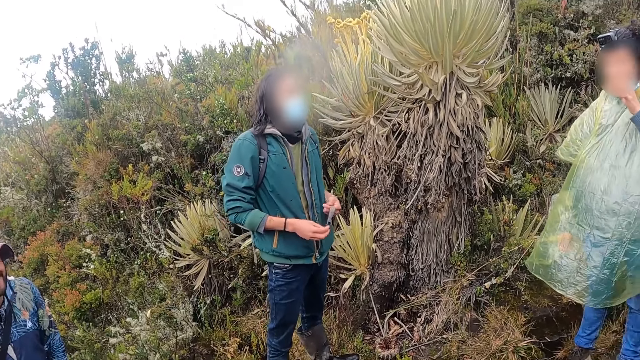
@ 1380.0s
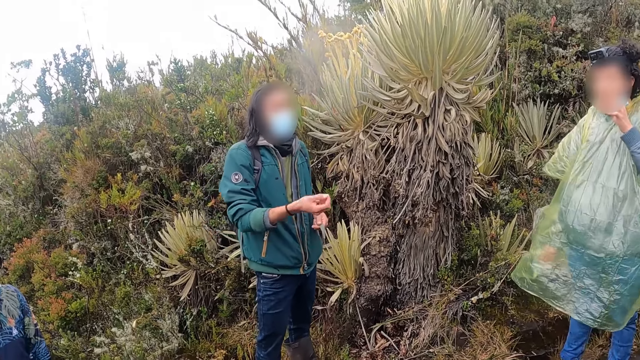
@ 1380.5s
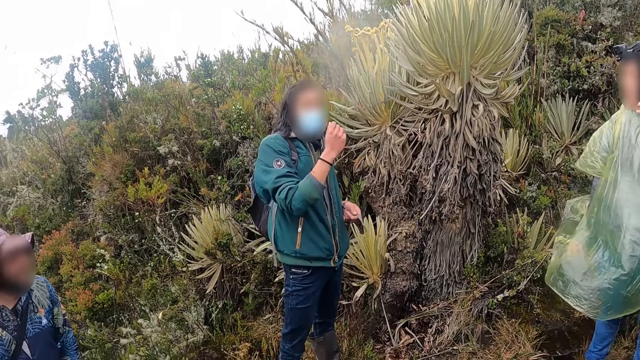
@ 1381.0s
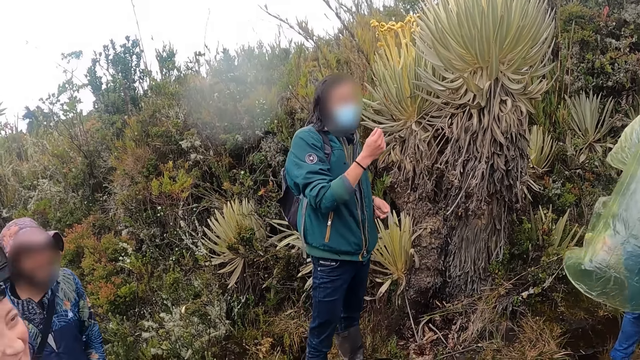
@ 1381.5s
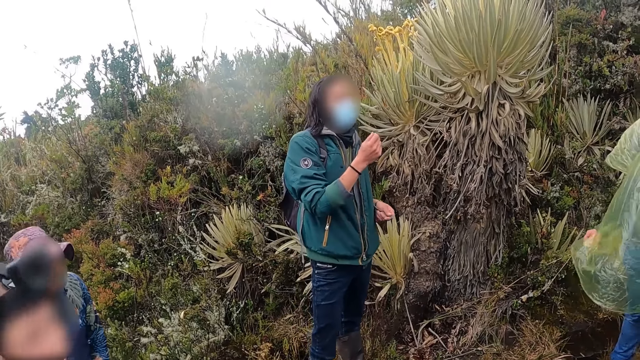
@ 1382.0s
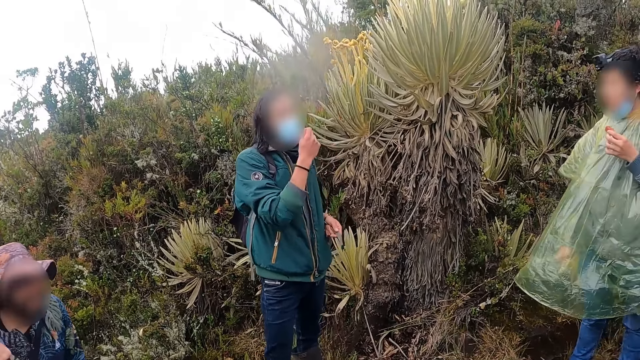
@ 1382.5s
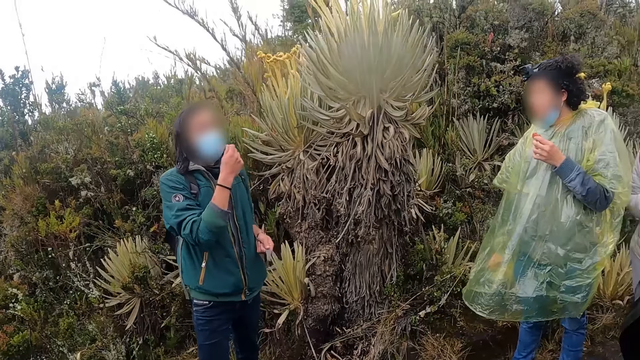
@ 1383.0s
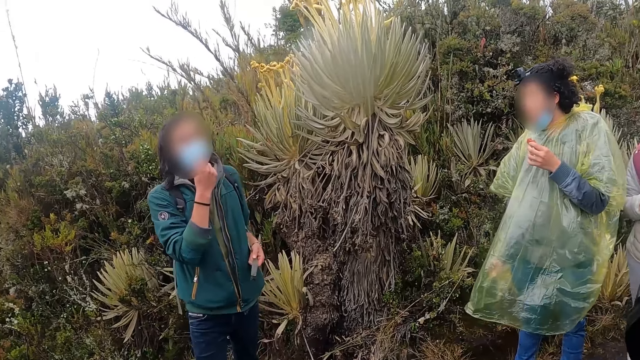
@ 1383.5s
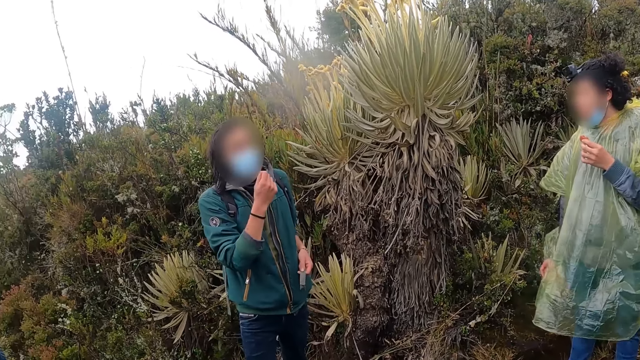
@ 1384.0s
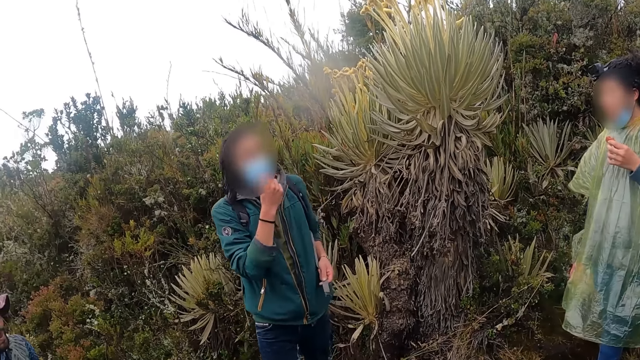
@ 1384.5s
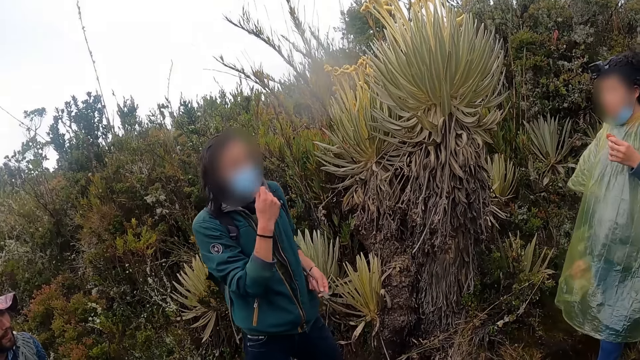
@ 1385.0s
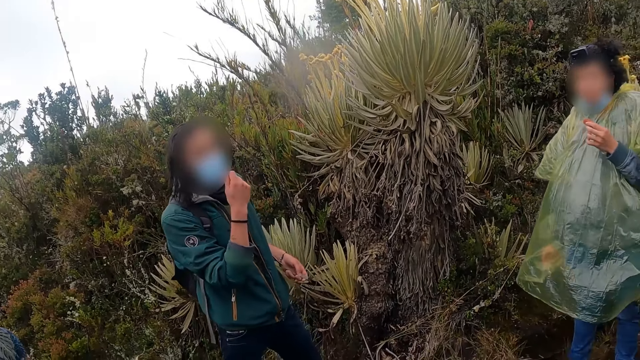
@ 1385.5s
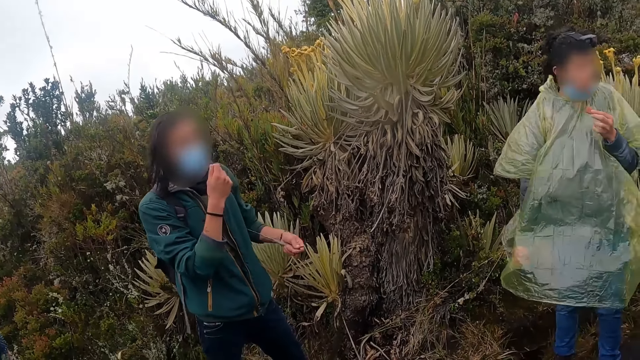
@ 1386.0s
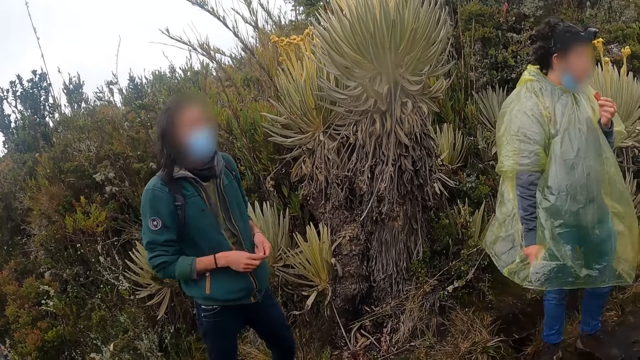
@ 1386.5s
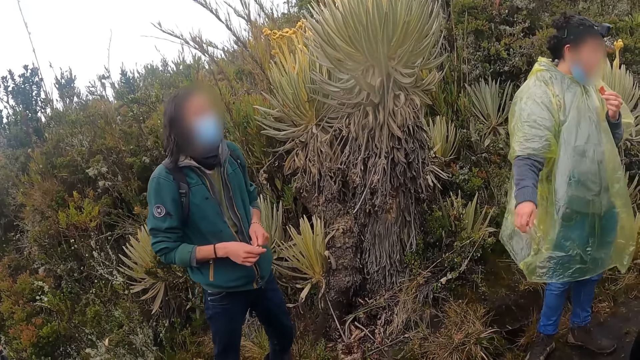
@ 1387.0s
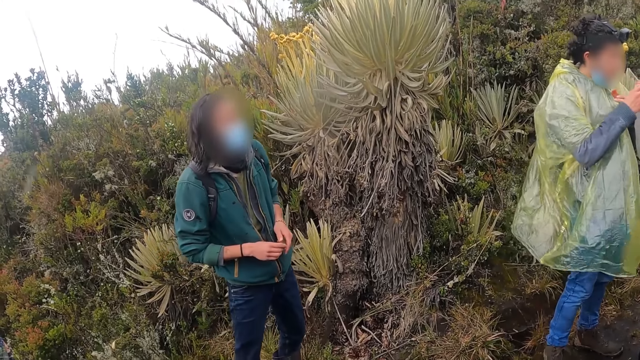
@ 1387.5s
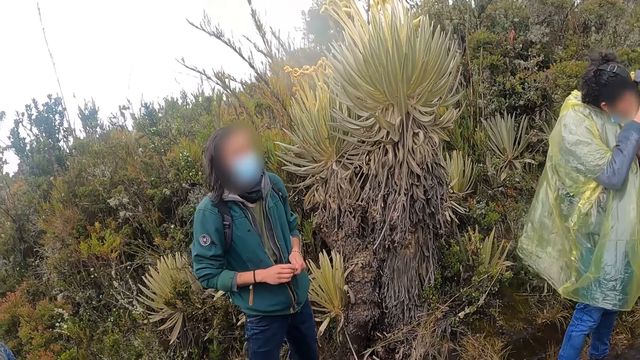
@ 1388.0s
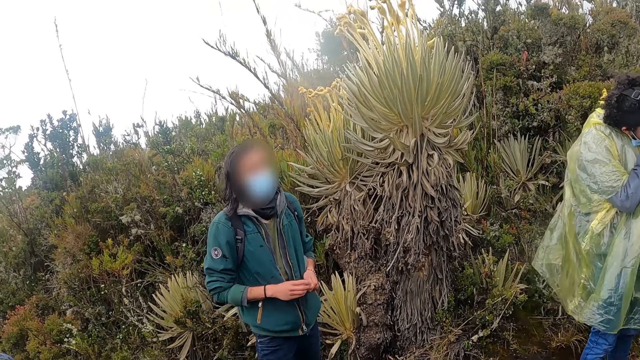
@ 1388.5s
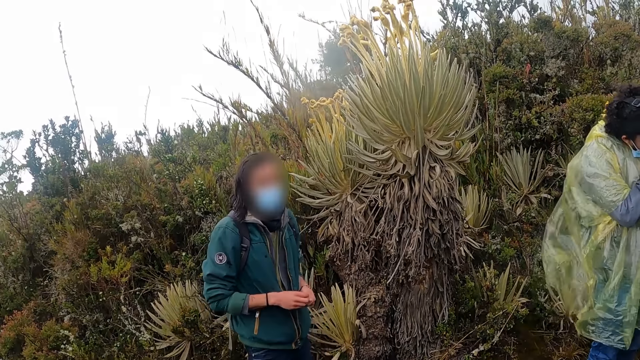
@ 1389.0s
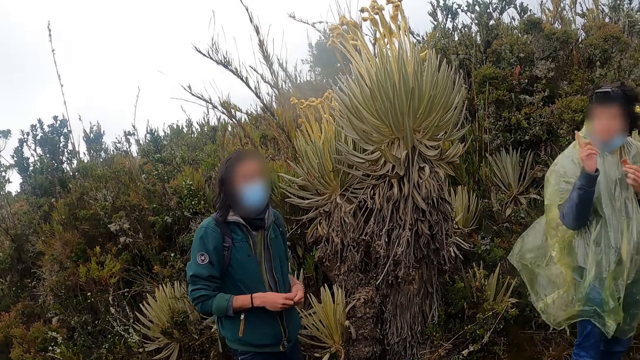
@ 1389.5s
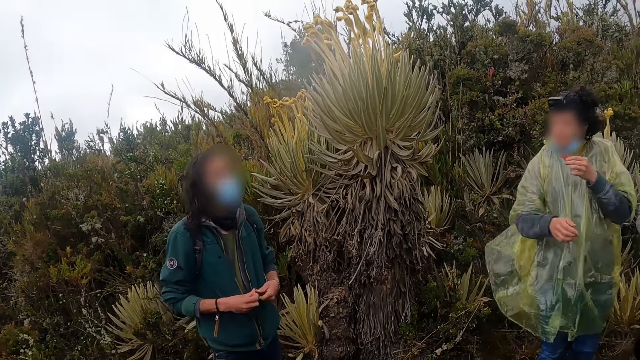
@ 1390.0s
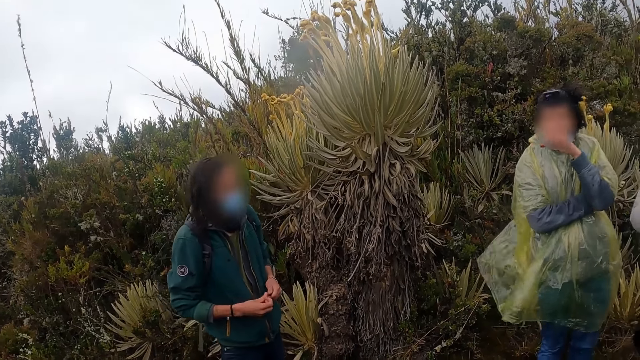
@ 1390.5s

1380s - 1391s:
The man interacts with the group of people.

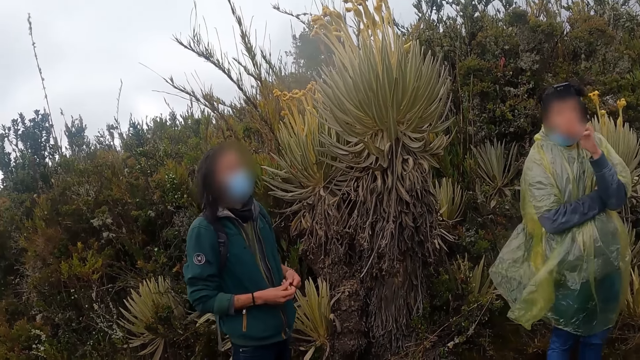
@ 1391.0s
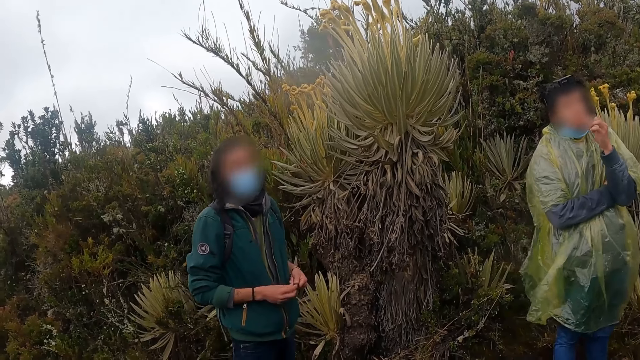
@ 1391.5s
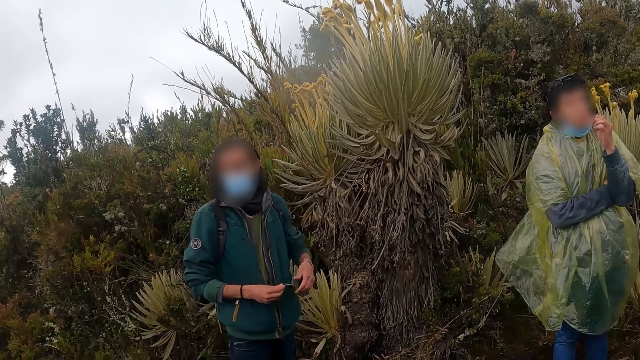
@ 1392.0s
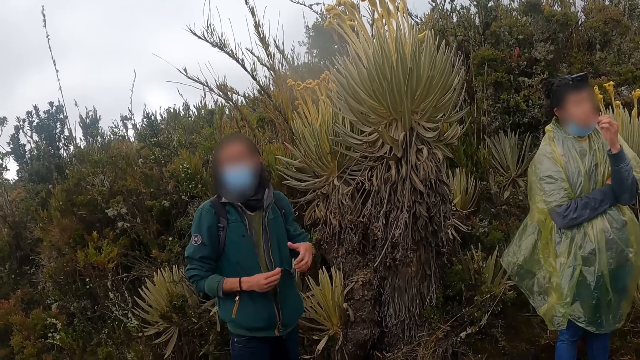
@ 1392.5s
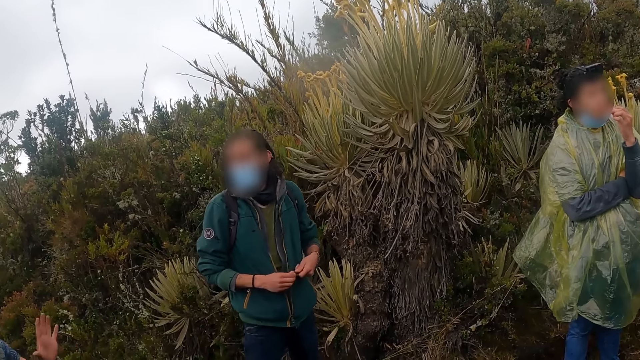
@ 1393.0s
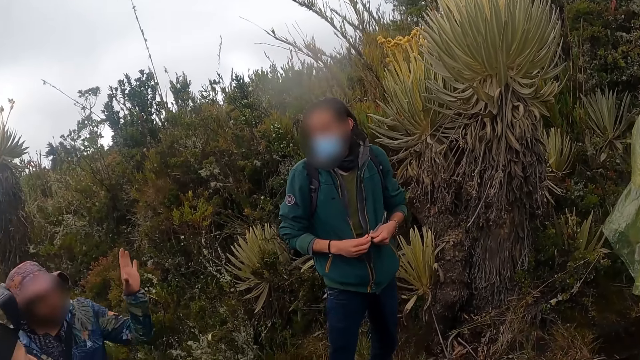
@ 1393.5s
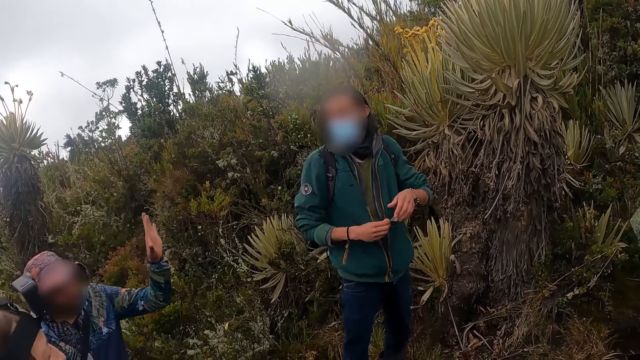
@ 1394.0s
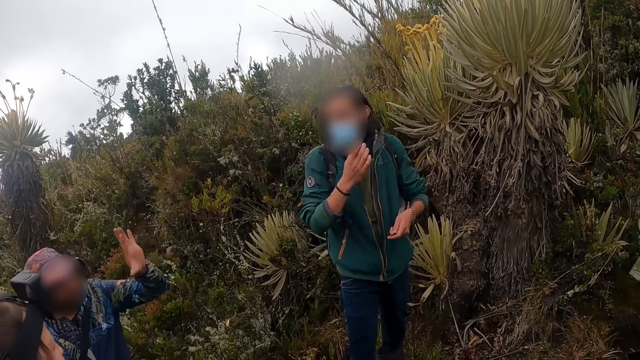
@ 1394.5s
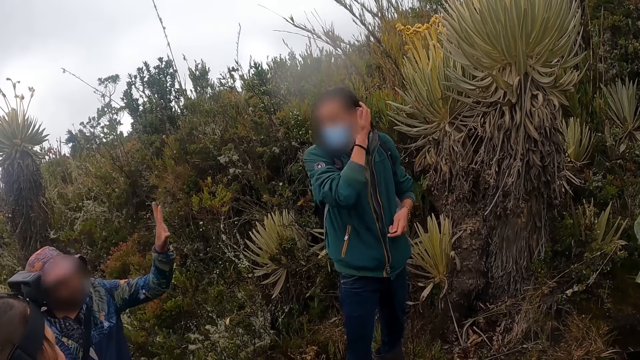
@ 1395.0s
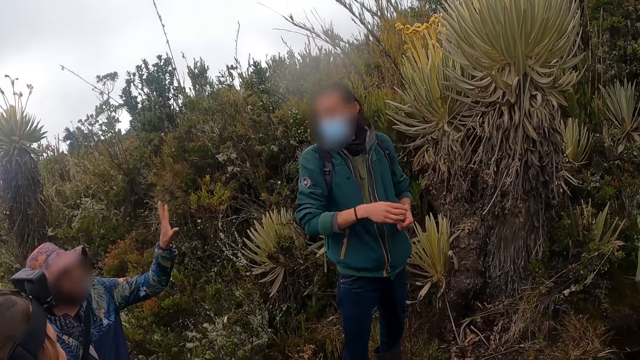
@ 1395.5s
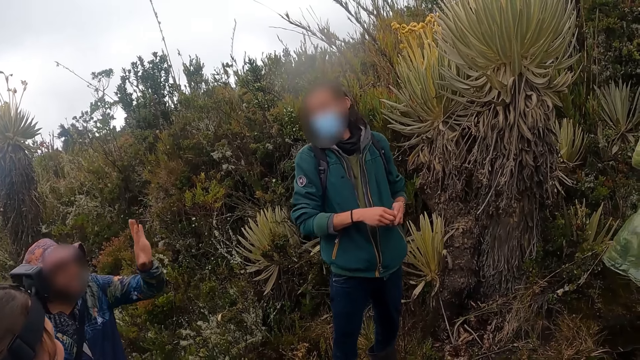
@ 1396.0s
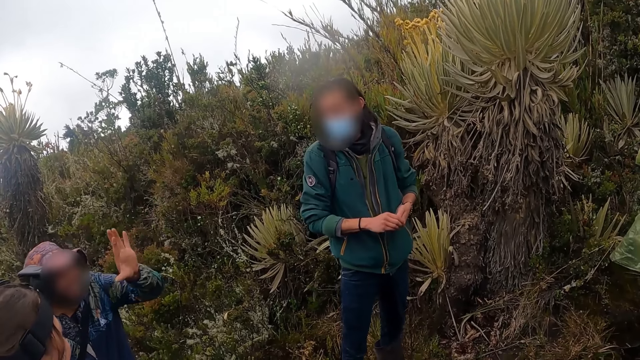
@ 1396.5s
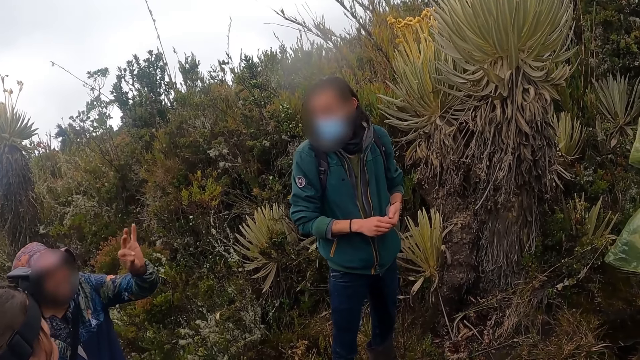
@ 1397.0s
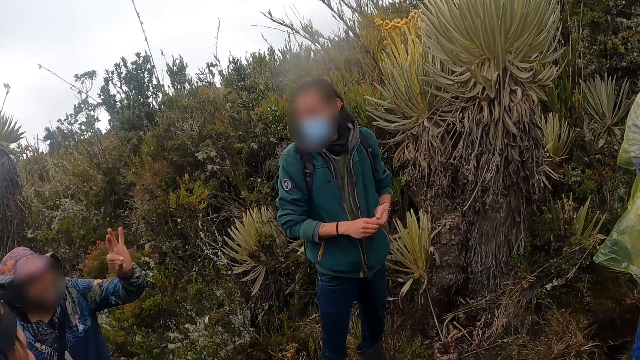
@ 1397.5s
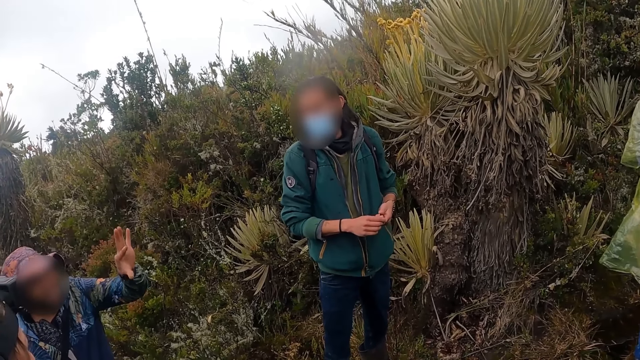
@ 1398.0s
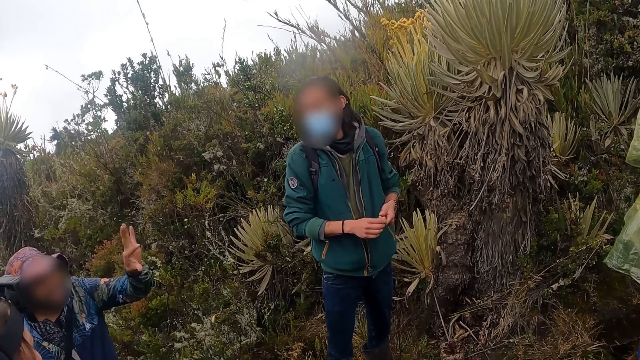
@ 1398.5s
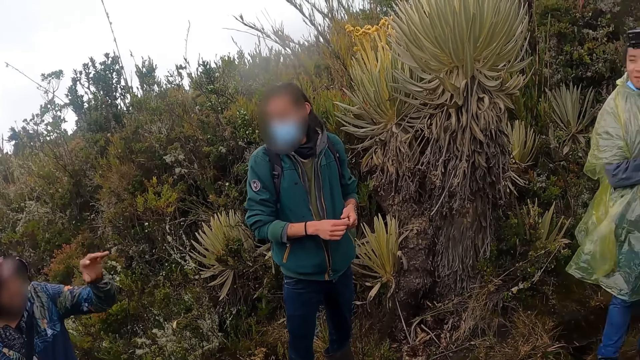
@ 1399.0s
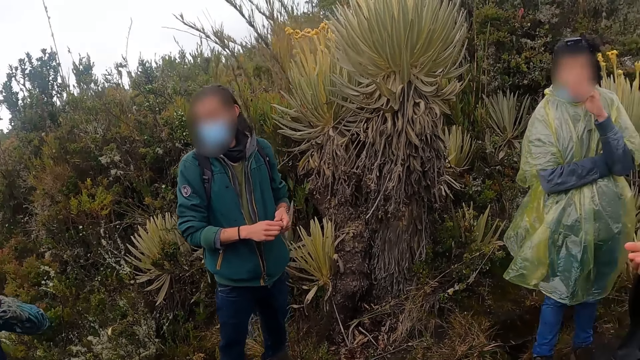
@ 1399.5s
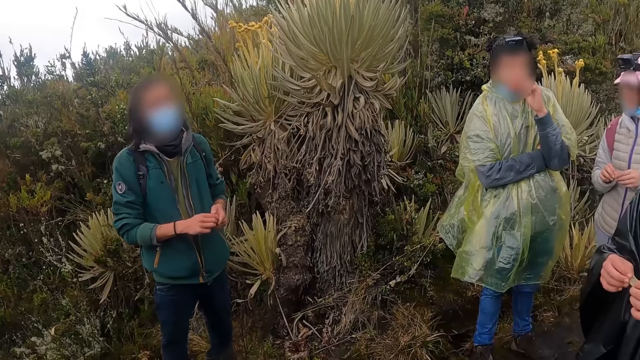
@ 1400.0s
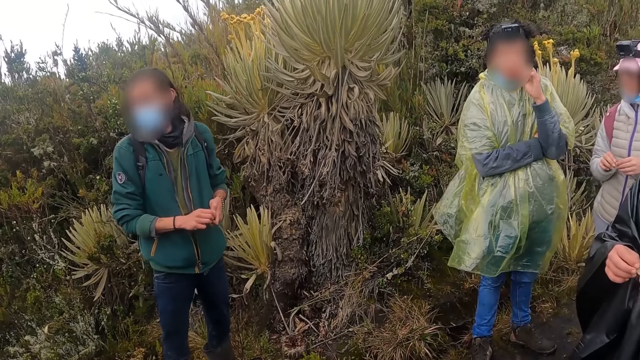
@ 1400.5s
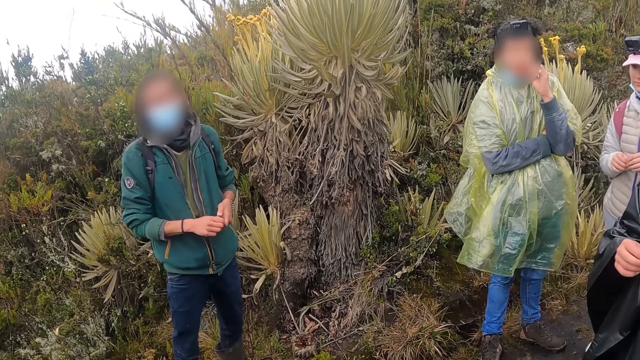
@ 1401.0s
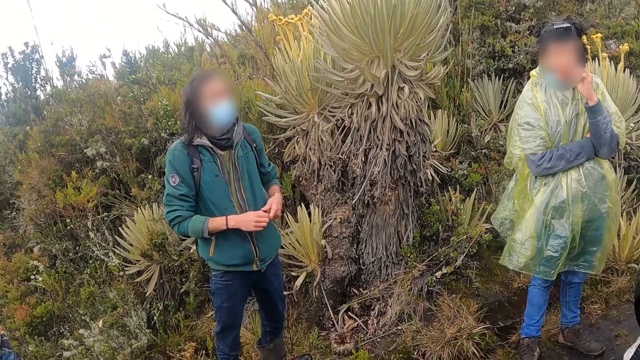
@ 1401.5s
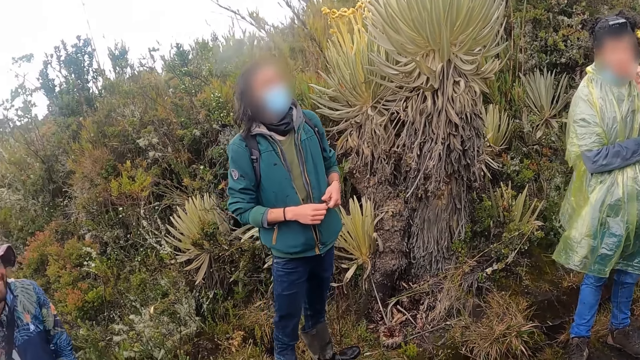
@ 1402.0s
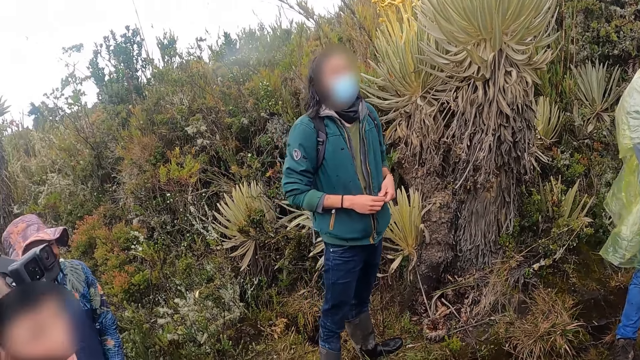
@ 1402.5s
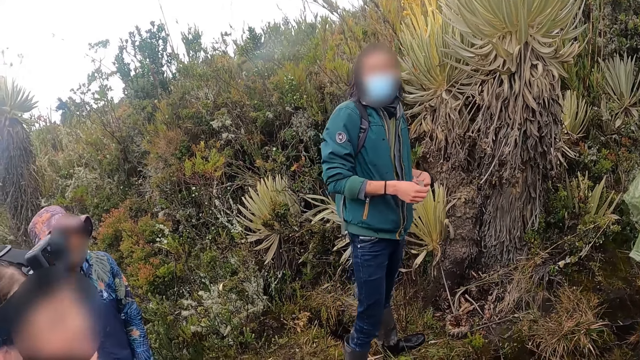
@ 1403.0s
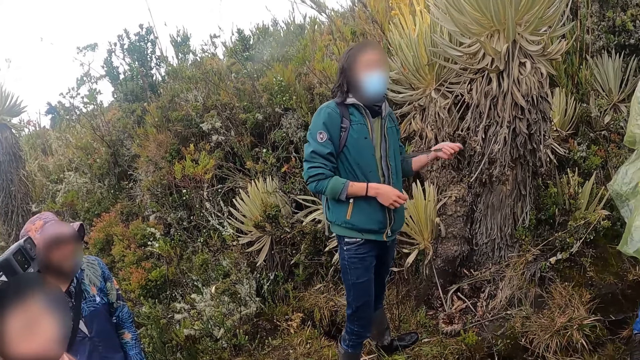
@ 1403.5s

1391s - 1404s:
A man interacts with the group of people. Another man runs his right hand through his hair. The other man interacts with the first man. The other man interacts with the group of people.
